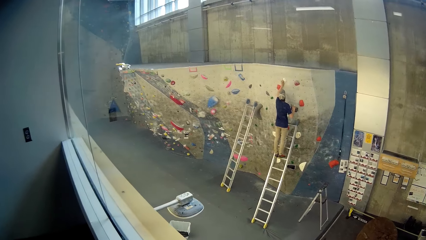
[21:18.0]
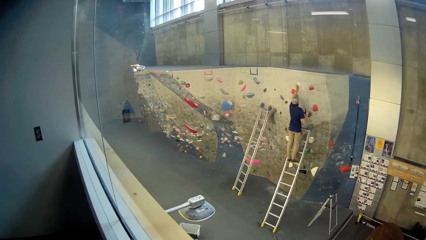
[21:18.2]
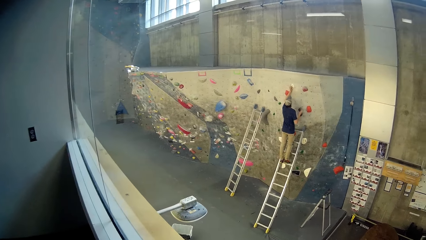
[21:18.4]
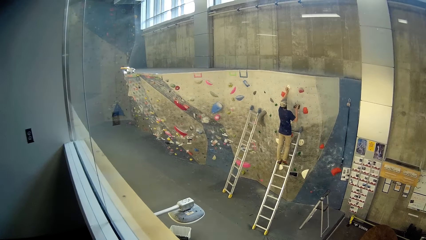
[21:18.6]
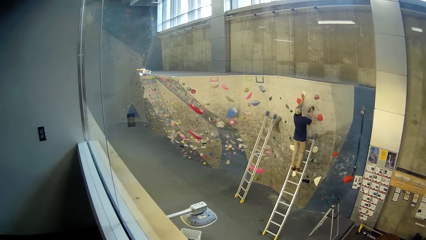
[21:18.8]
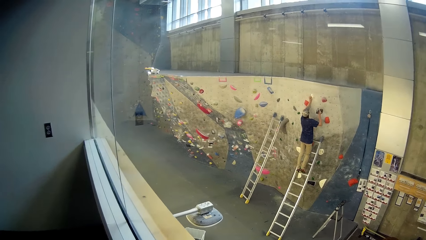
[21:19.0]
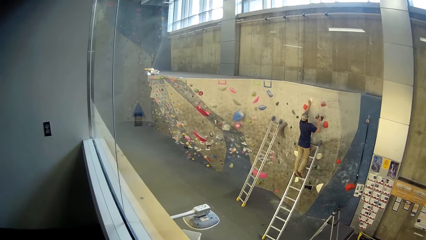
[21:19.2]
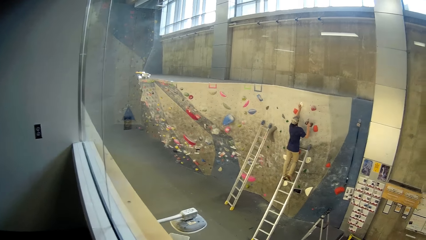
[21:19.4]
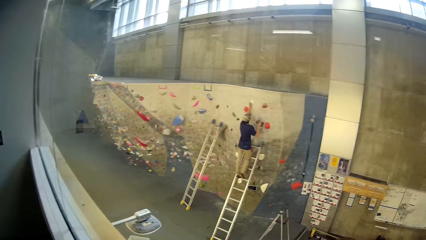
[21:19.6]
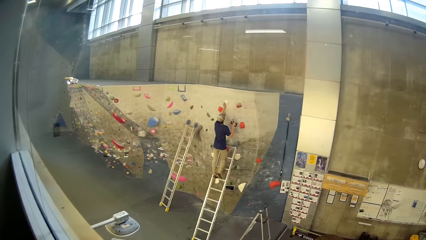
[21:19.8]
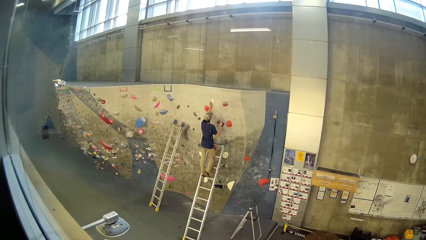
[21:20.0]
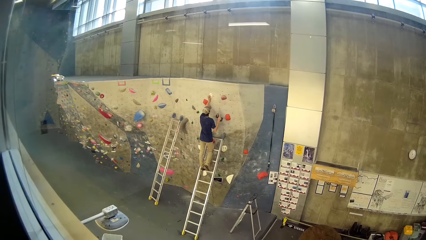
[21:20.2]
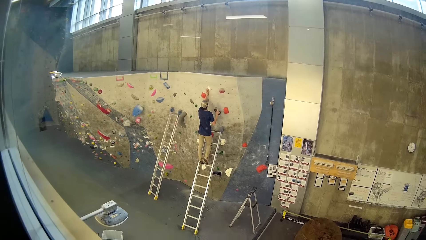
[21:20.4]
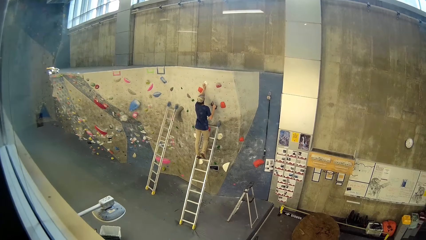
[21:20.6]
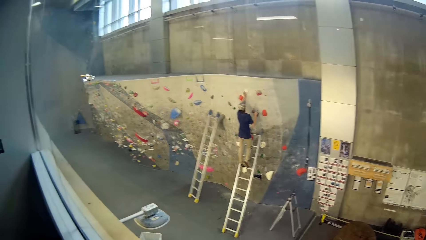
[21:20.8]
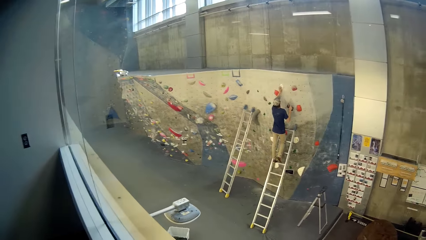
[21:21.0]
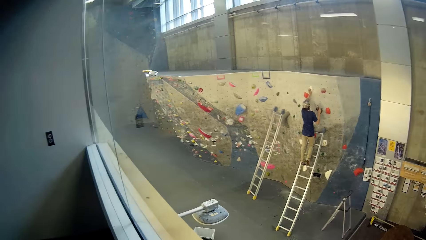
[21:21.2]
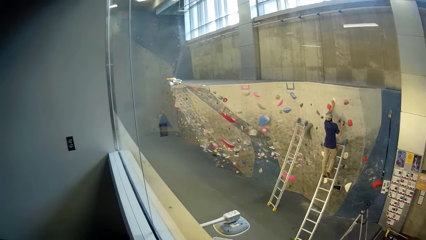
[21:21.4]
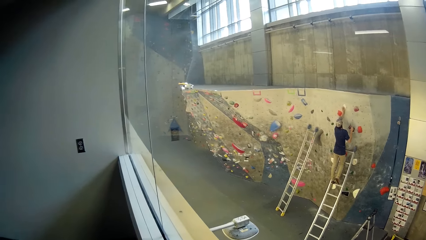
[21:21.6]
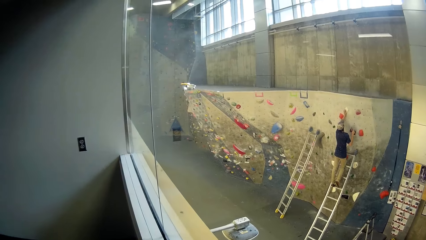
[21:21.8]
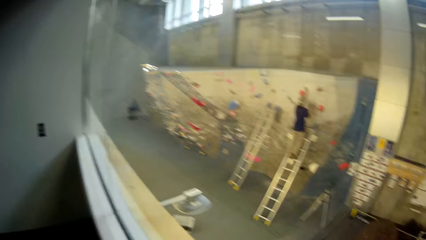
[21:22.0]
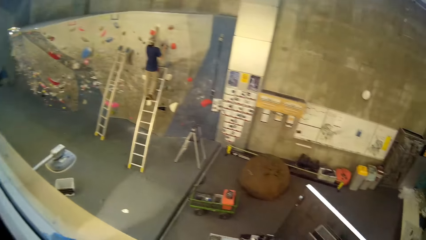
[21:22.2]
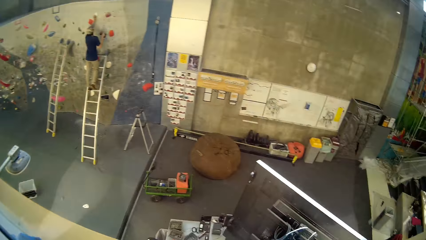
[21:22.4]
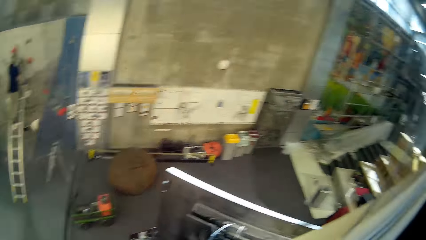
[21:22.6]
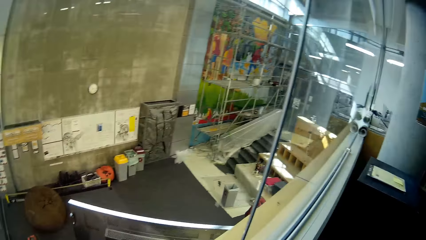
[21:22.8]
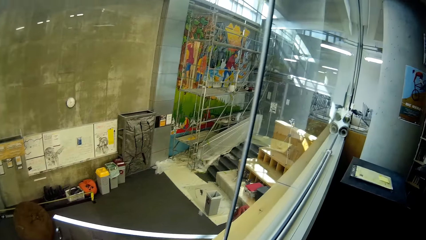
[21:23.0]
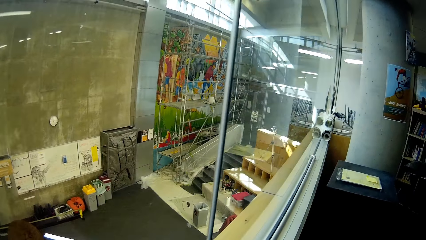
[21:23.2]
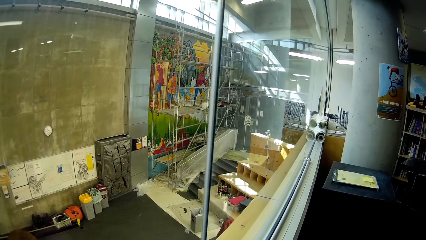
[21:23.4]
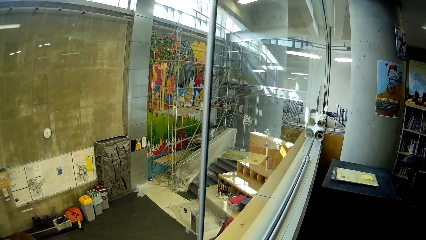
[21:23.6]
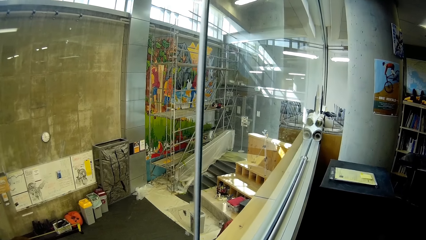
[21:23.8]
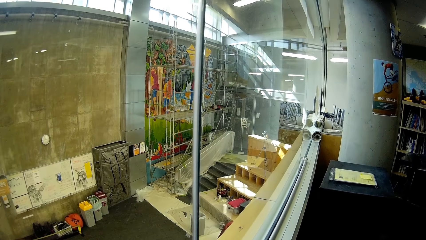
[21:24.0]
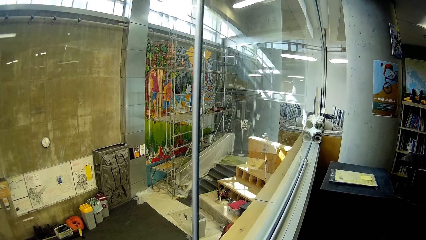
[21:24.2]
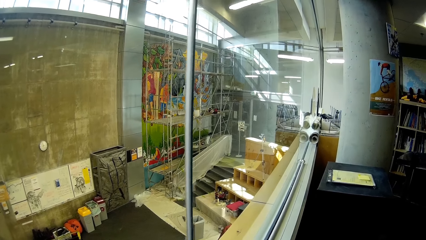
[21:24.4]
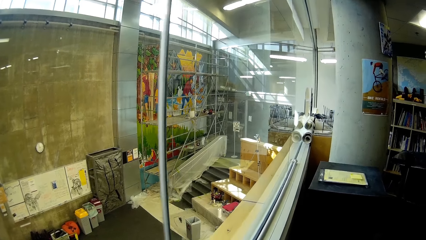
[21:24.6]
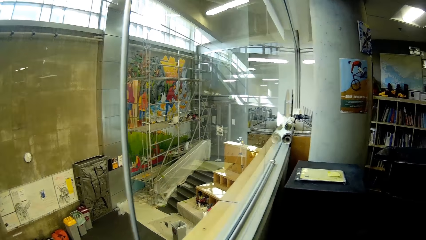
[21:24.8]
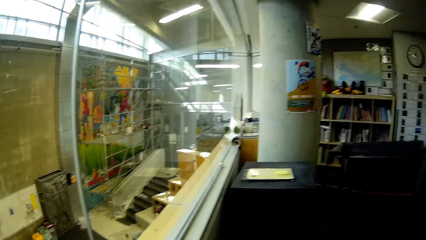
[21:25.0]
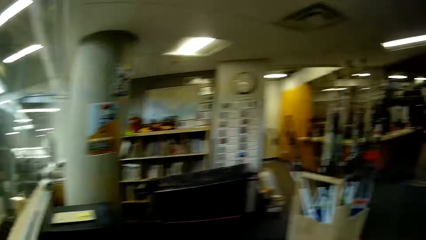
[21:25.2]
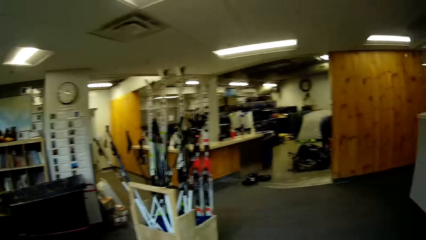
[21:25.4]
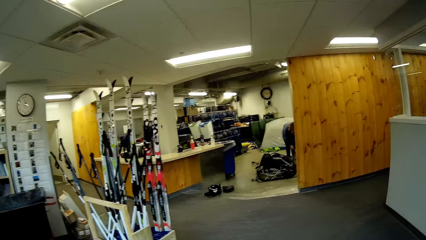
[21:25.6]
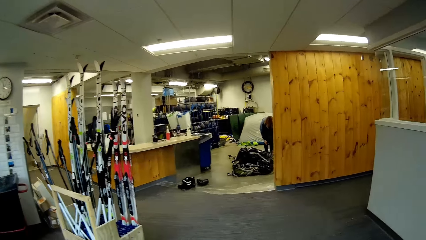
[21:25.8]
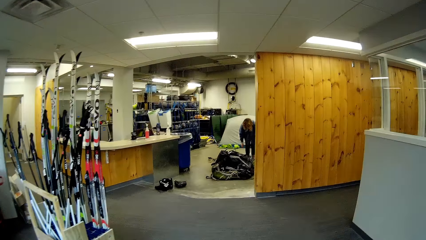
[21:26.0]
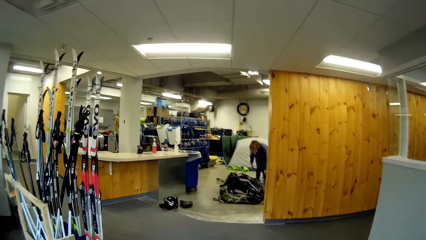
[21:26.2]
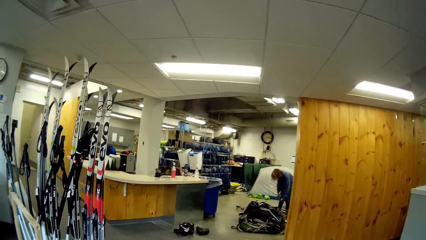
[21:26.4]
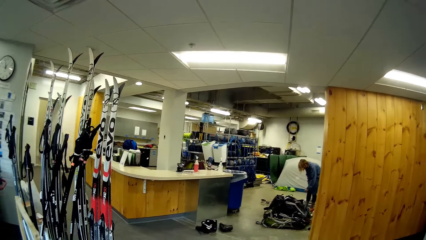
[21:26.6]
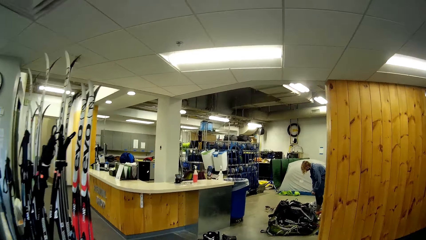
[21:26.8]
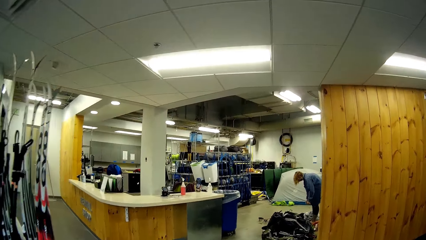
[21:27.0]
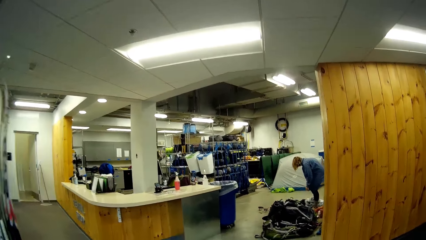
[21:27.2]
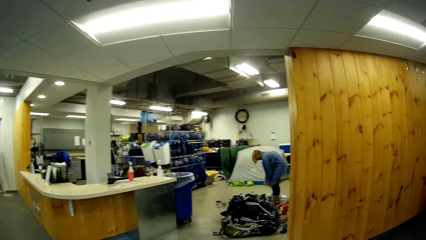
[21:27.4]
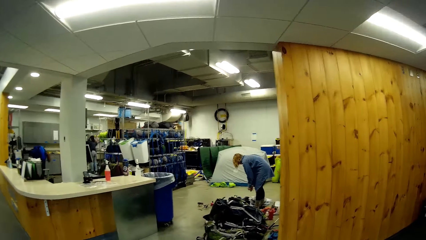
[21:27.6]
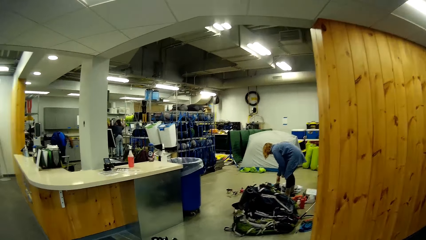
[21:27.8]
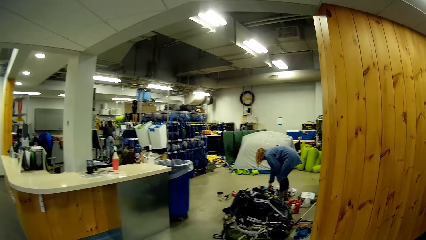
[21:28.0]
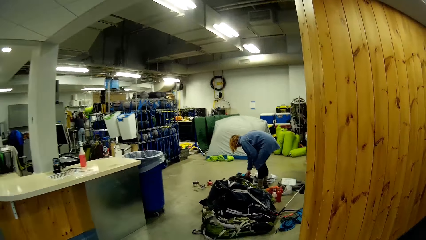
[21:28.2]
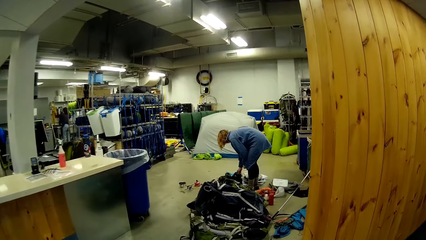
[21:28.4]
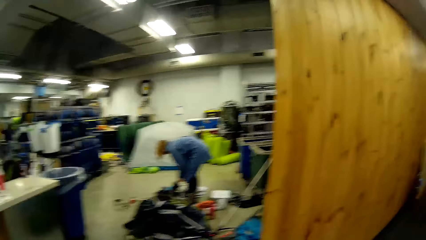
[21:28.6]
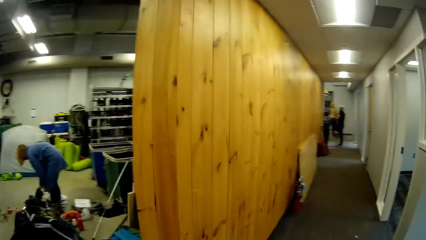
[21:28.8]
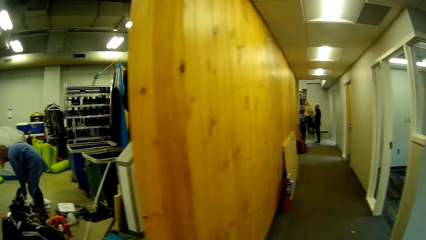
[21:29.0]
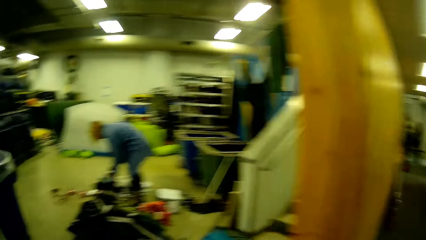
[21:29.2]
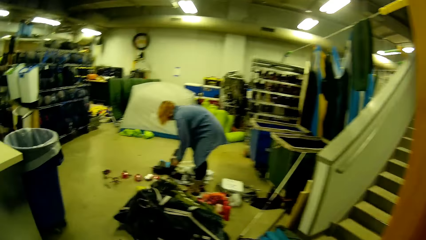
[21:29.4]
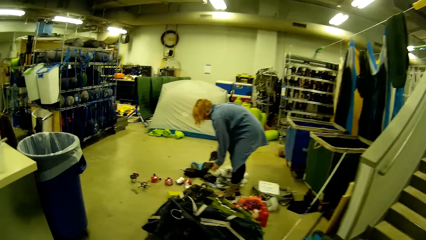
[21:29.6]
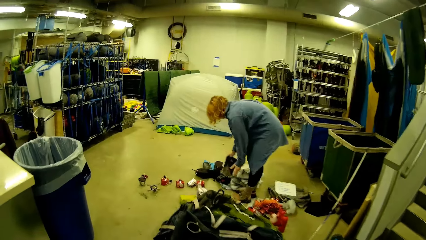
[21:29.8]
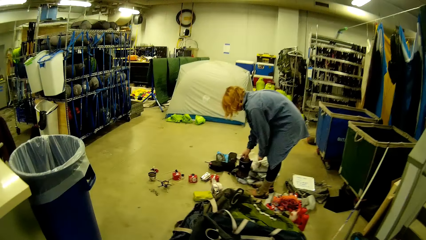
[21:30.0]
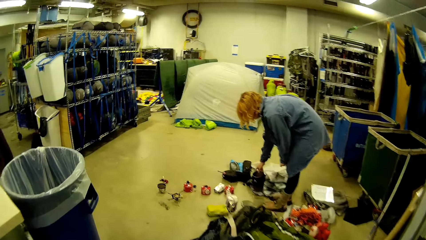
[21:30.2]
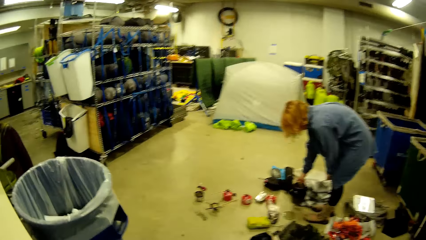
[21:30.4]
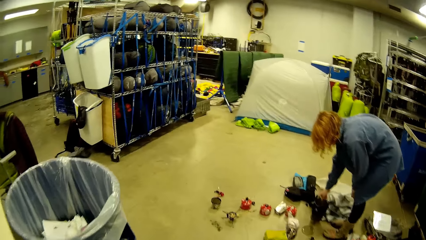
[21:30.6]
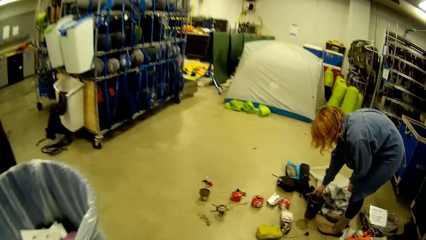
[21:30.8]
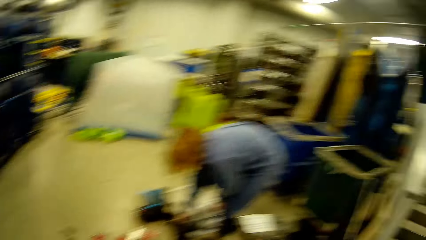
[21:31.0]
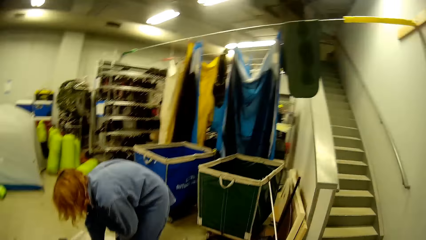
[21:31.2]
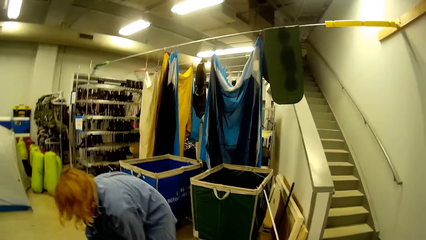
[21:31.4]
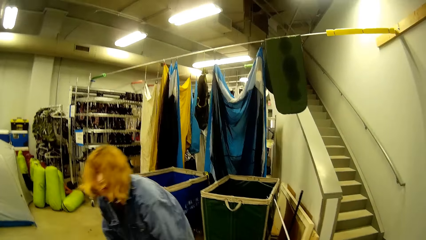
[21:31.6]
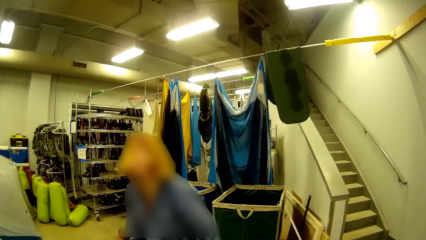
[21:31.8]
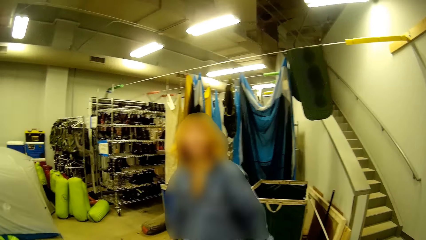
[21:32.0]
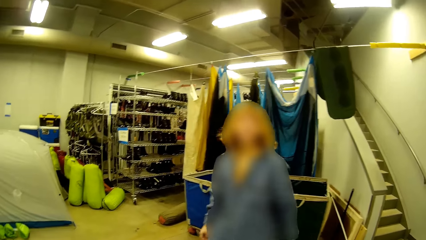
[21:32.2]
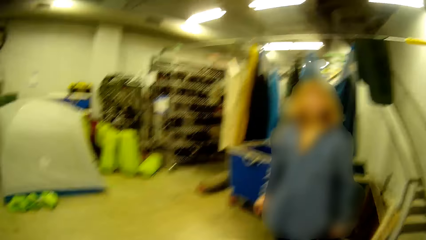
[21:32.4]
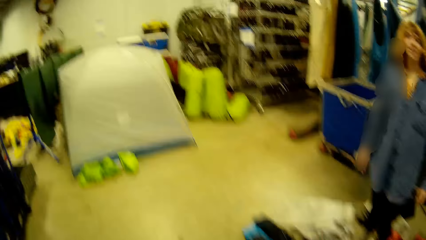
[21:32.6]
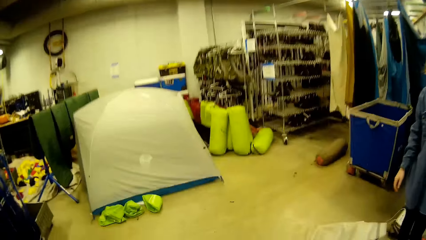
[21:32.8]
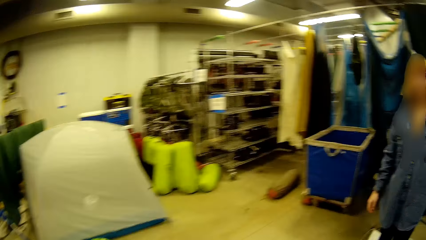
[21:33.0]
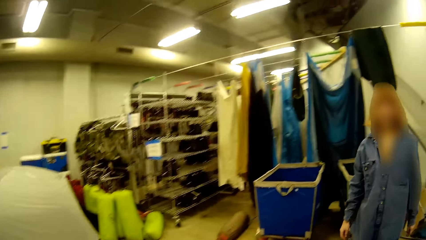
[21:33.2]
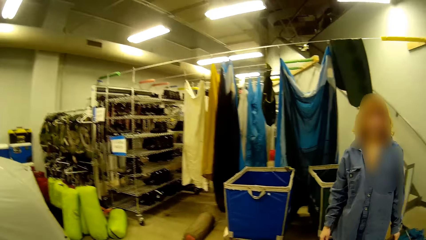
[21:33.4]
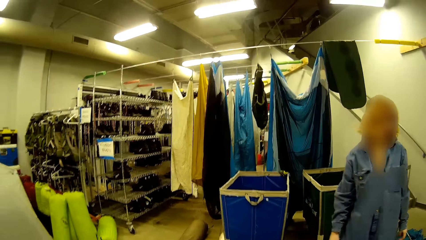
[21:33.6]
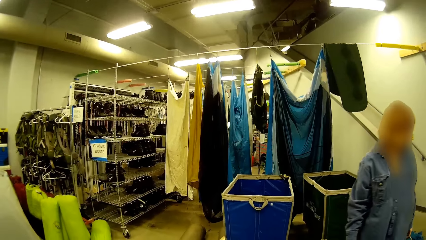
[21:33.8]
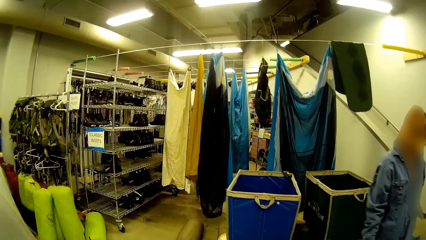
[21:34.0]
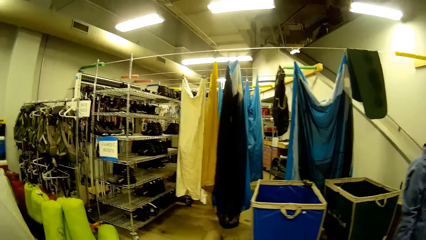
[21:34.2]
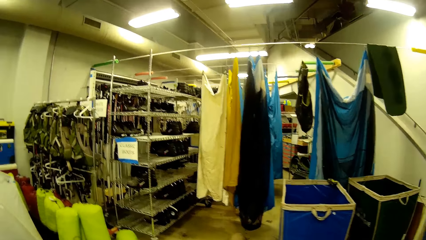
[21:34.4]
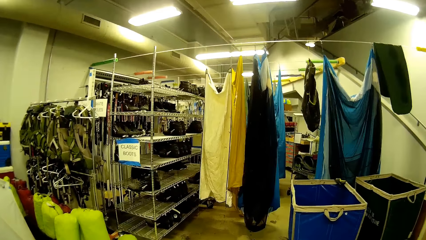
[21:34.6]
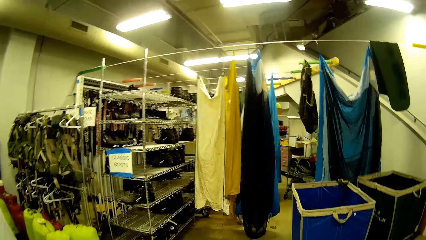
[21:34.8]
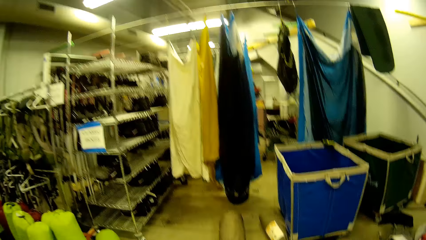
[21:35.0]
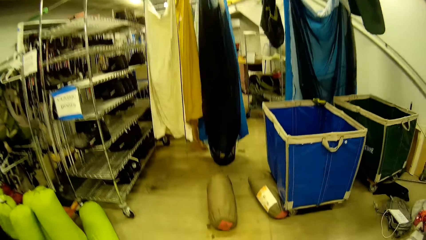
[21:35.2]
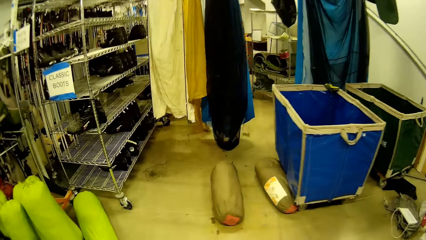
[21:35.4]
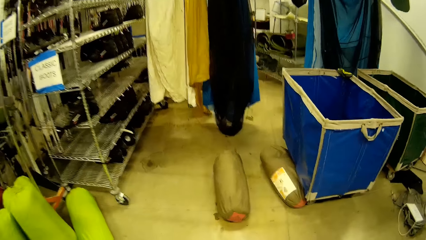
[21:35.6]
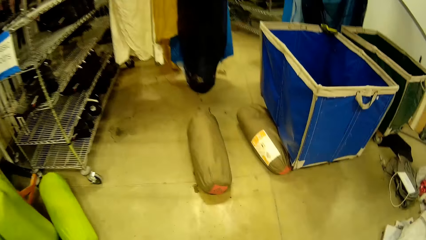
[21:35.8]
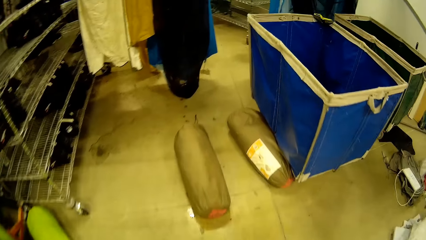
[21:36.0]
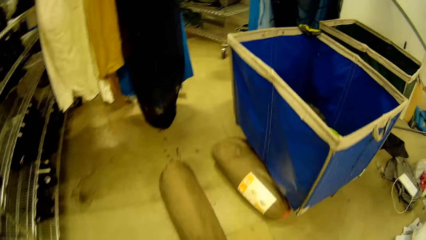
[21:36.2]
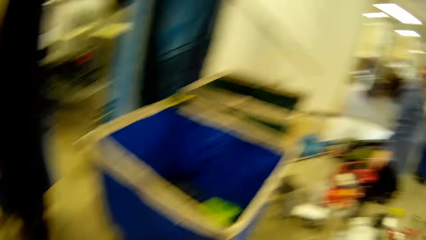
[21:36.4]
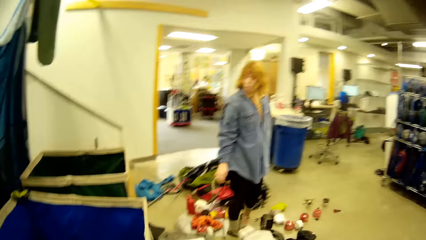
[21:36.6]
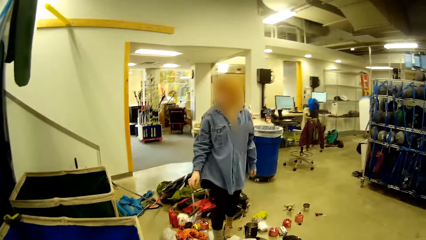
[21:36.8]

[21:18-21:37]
The man works on the wall. The man stands on a ladder against a wall. The camera wearer looks around. They walk in the supermarket. The woman sorts camp materials on the floor. The woman picks stuff on the floor. The camera wearer walks past the woman.
